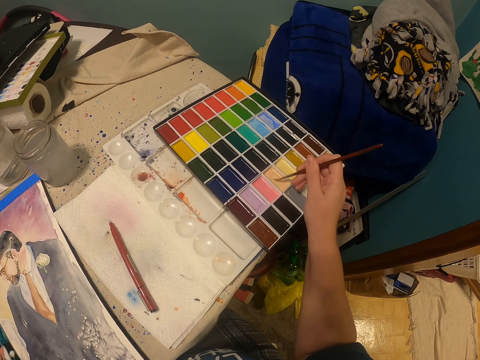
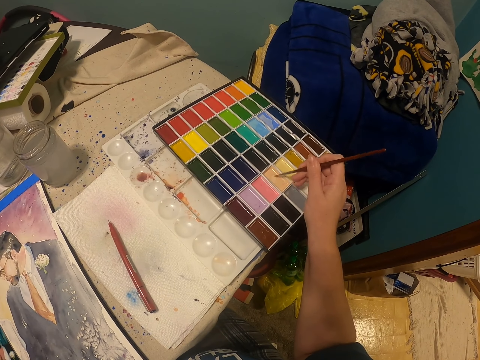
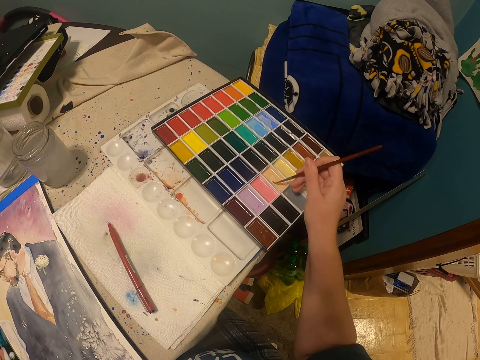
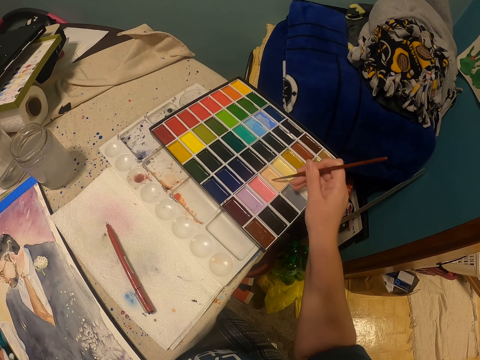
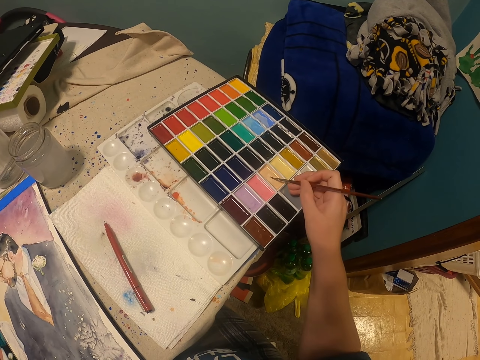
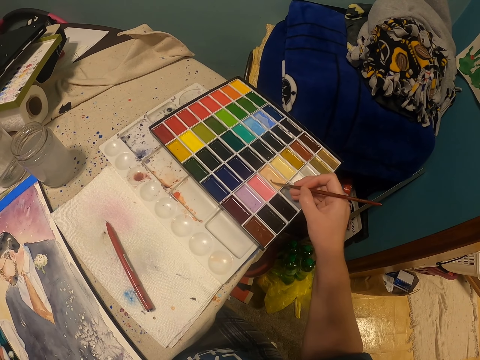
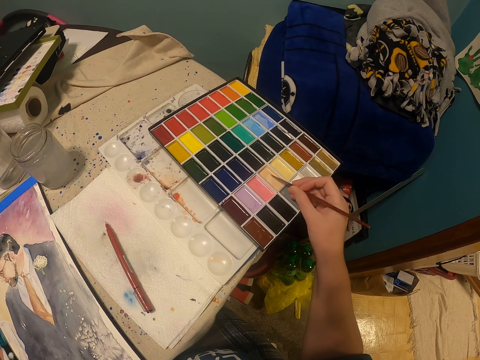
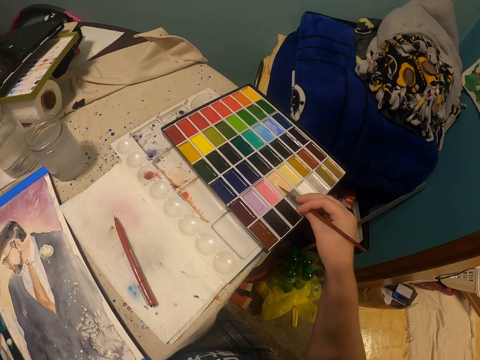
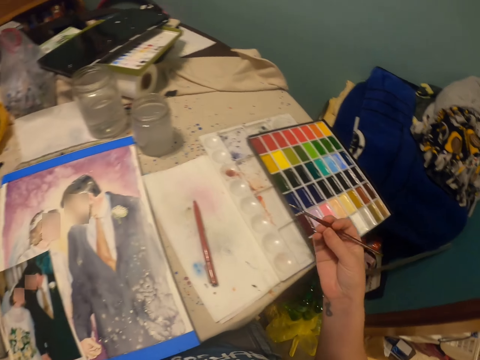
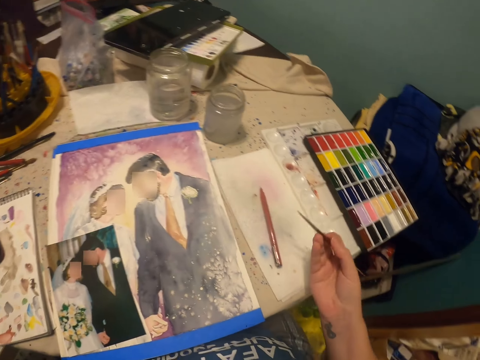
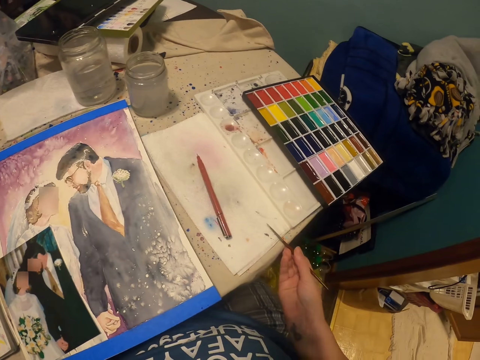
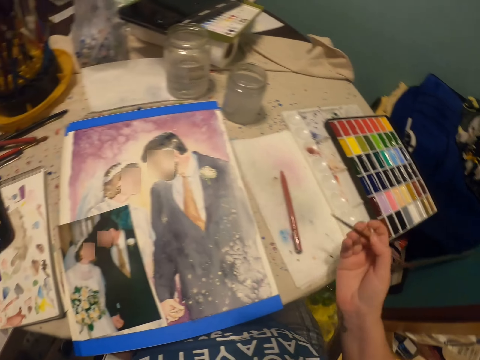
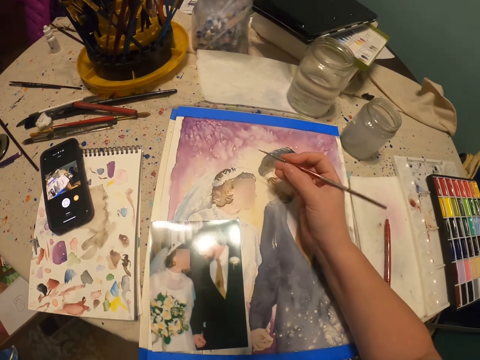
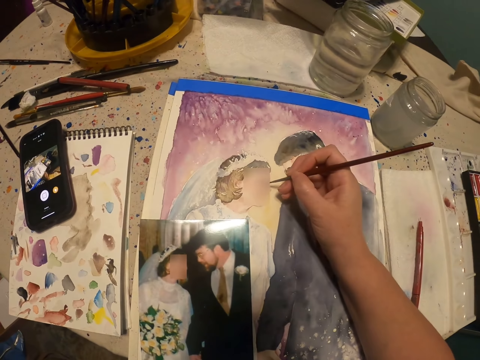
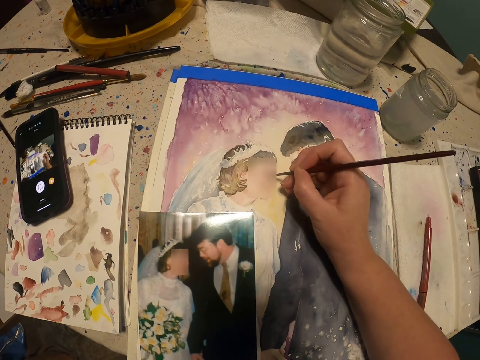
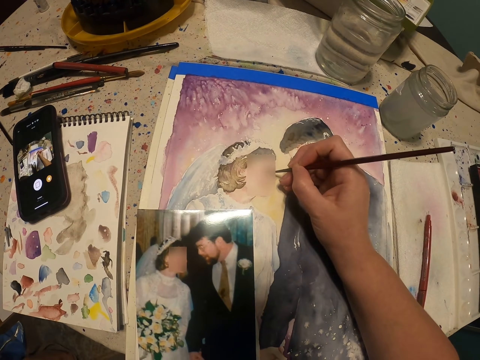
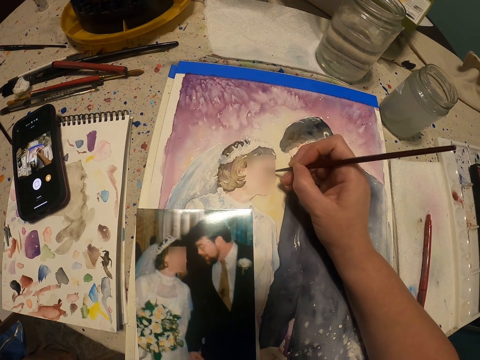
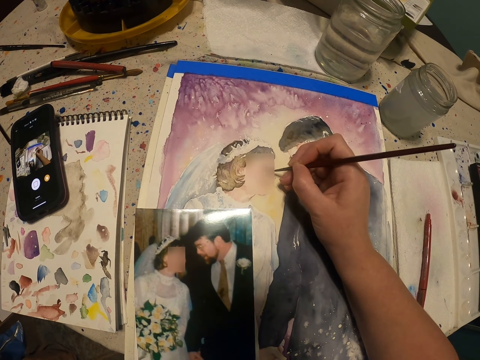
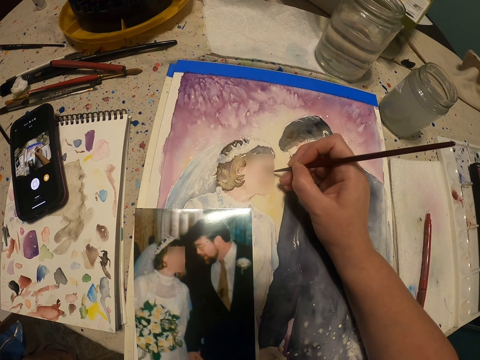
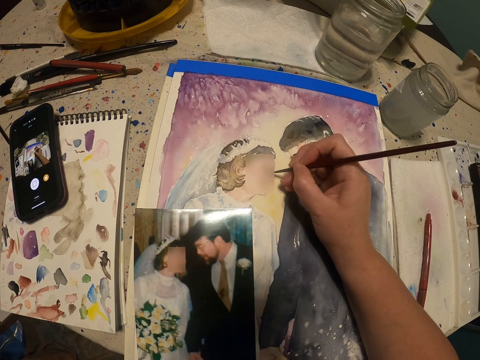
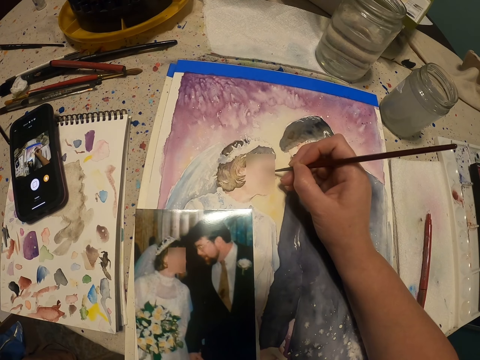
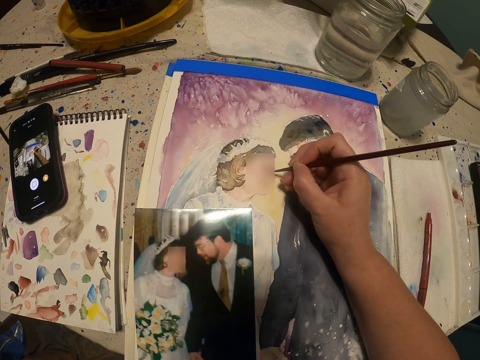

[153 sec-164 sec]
The camera wearer holds the brush. They paint on the rough draft. They paint on the artwork.

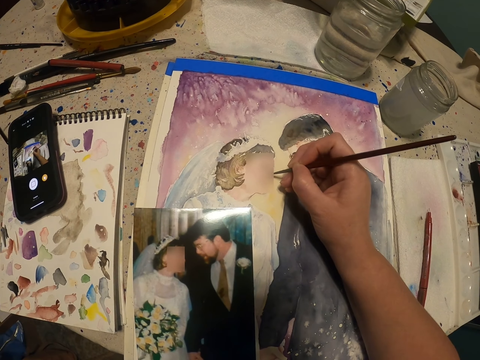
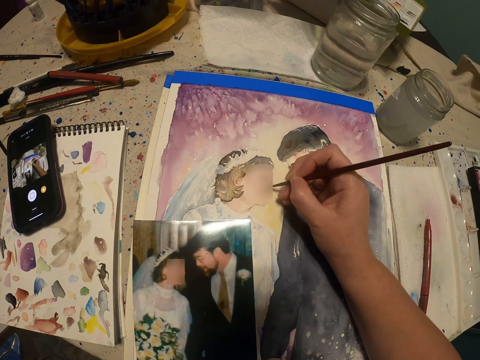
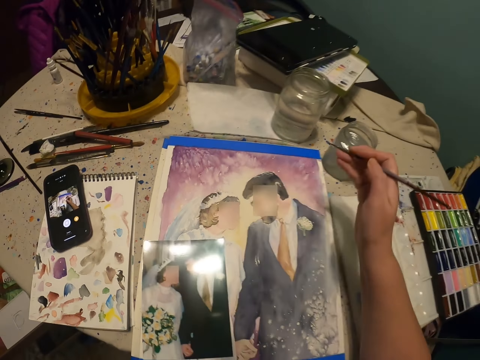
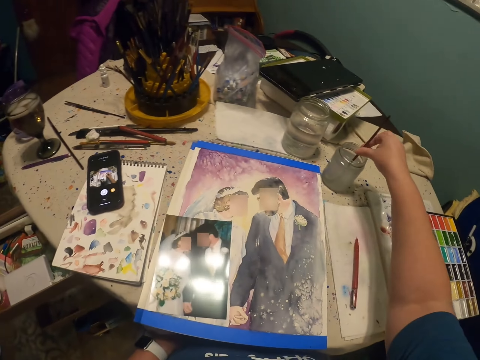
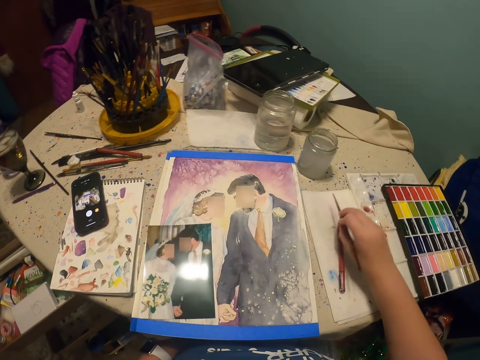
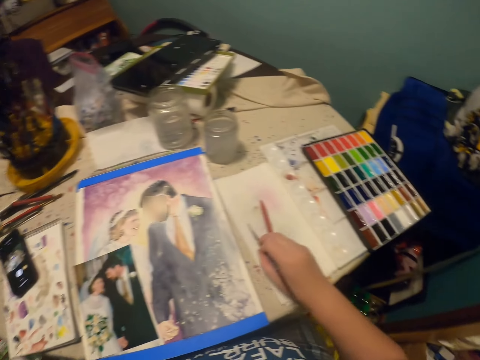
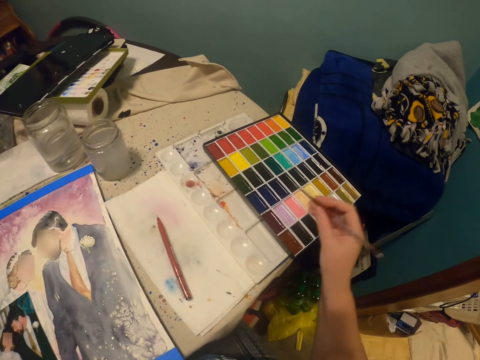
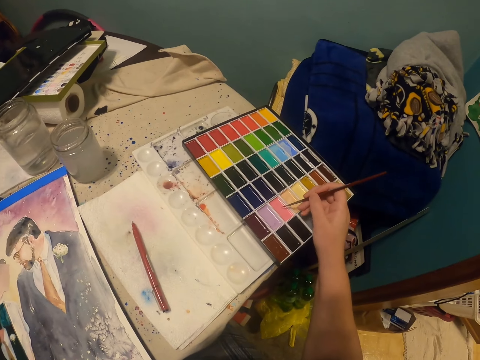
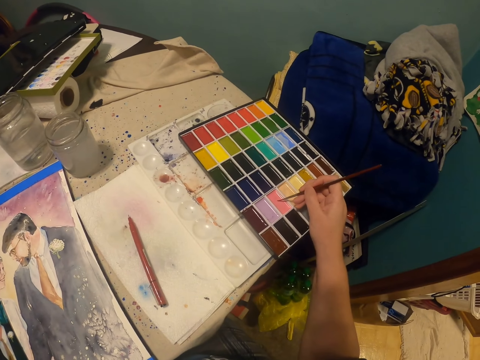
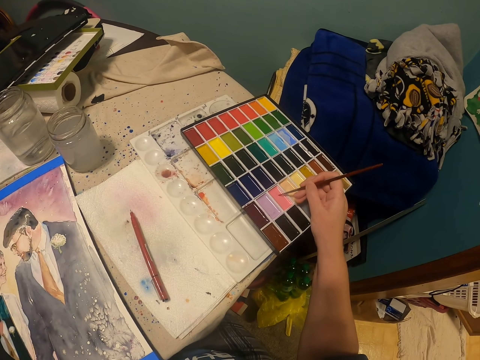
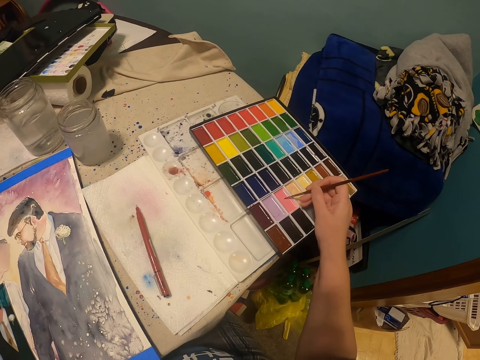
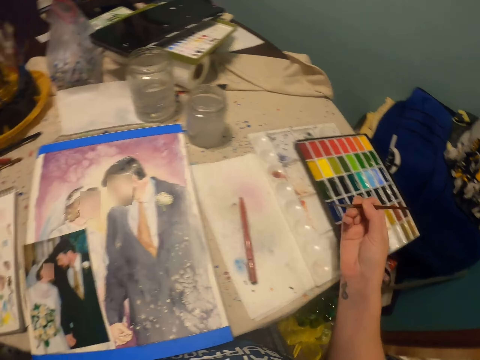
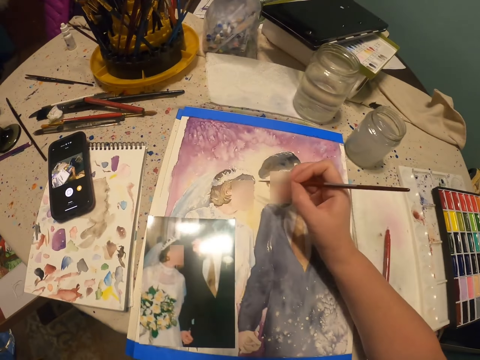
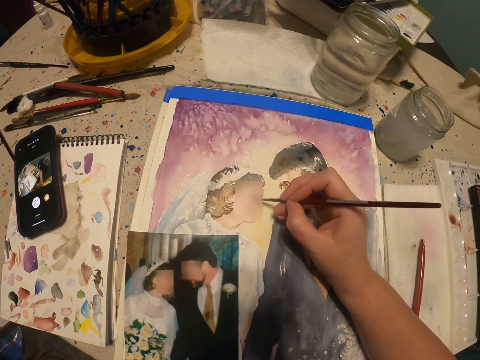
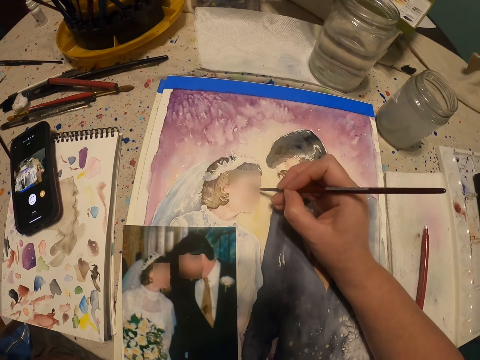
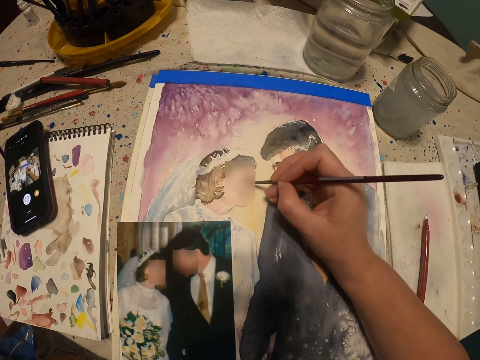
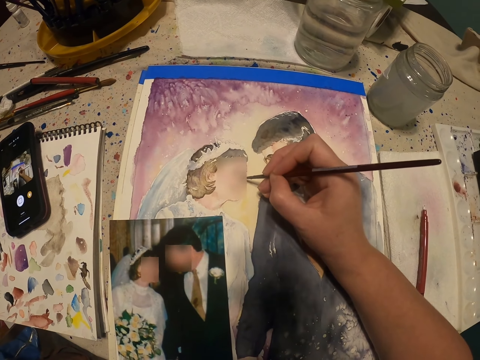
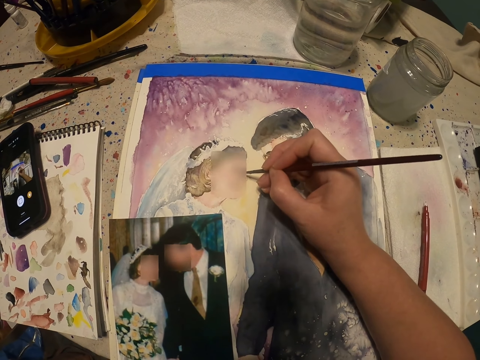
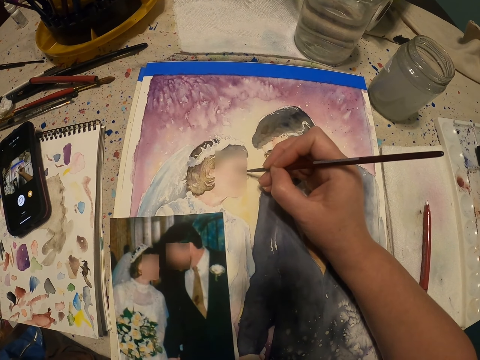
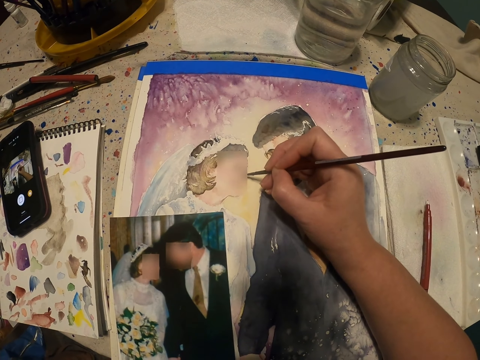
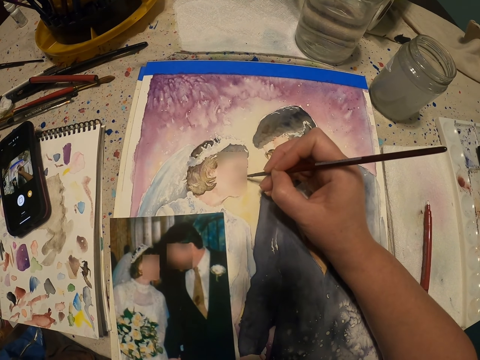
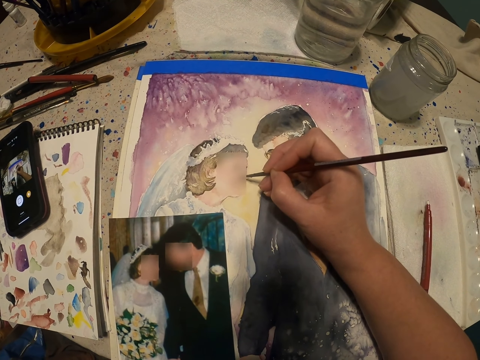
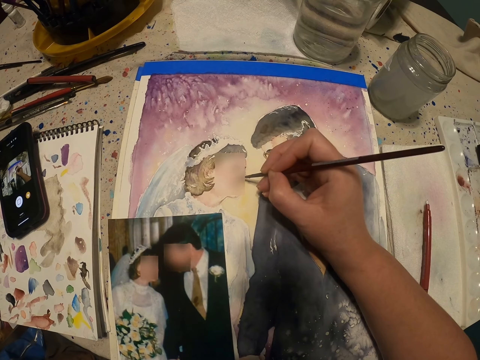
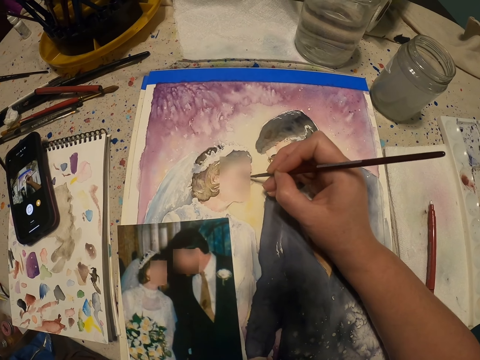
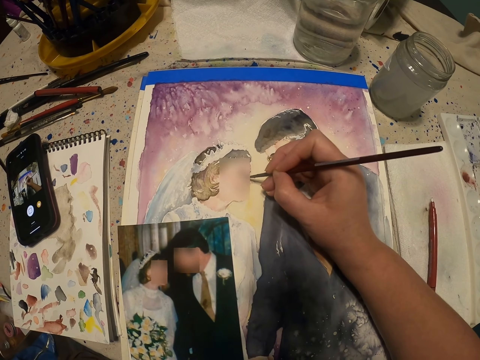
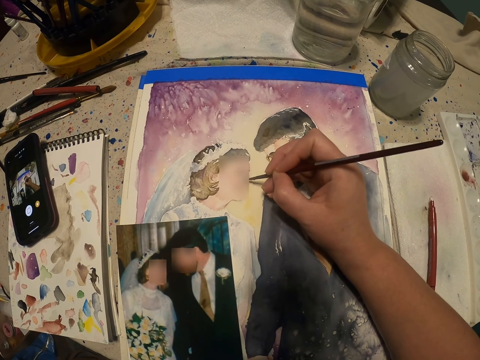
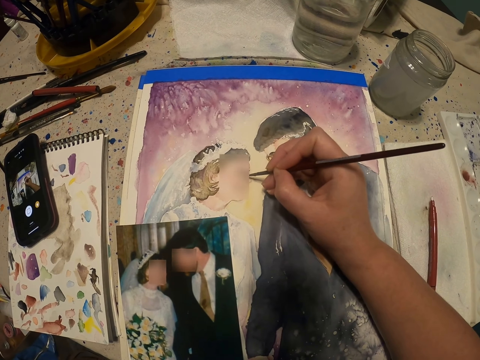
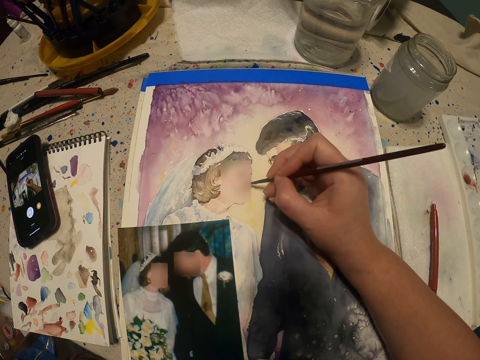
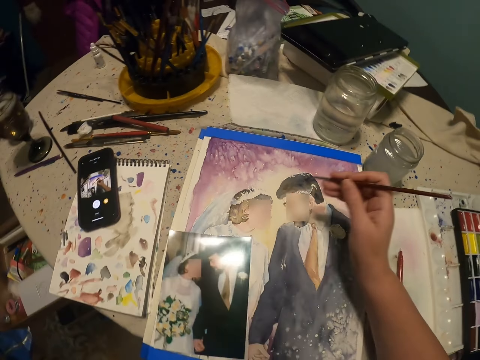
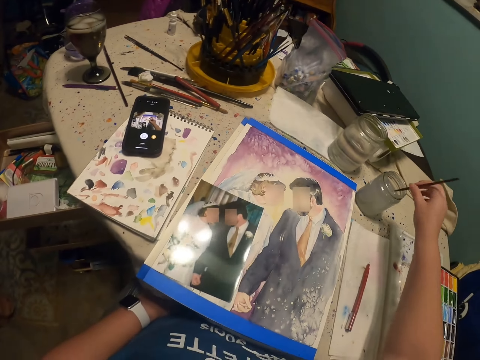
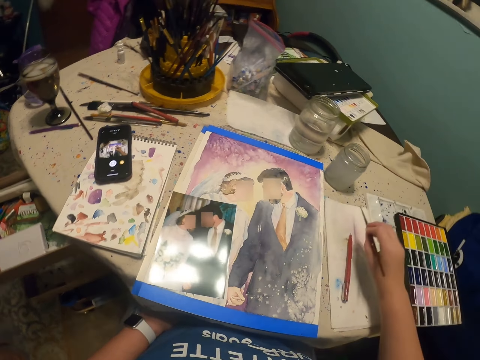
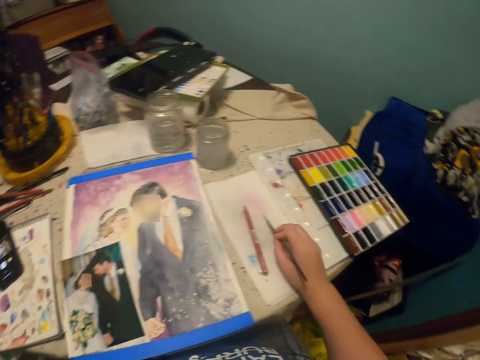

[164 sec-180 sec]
The camera wearer dips the brush pen in the art liquid glass. They wipe the brush pen on the rough draft. They apply the paint on the brush. They put the brush pen on the paint box. They paint on the art. They dip the brush pen in the art liquid glass again.
